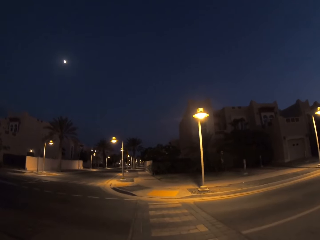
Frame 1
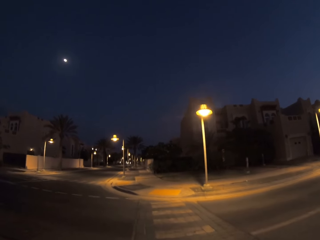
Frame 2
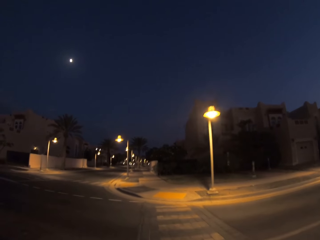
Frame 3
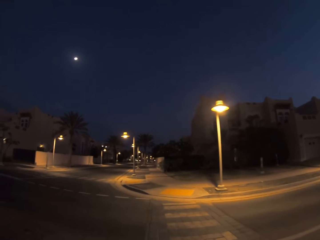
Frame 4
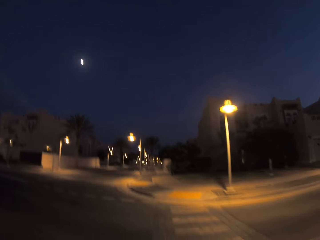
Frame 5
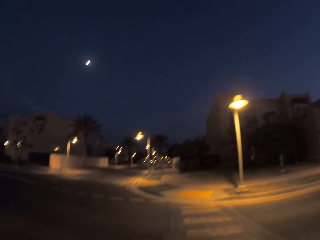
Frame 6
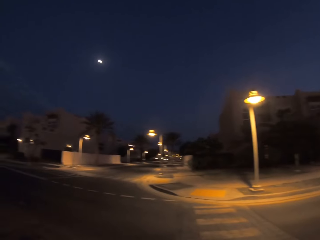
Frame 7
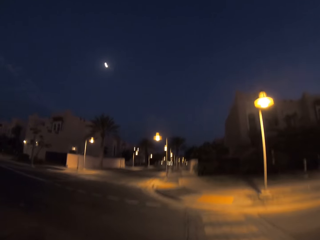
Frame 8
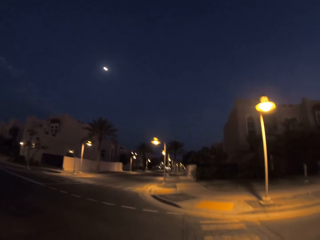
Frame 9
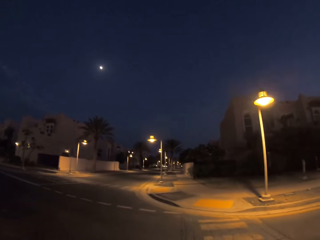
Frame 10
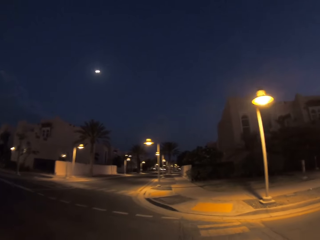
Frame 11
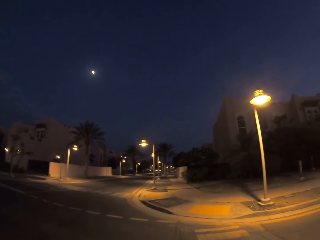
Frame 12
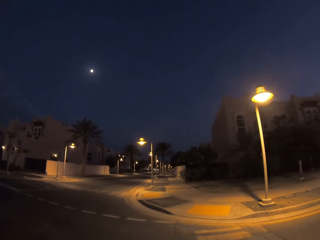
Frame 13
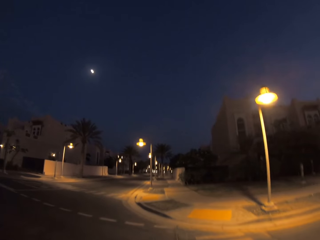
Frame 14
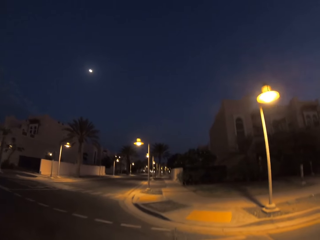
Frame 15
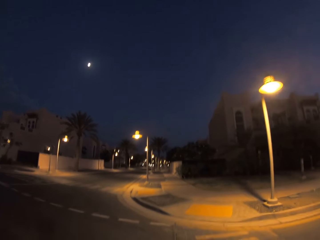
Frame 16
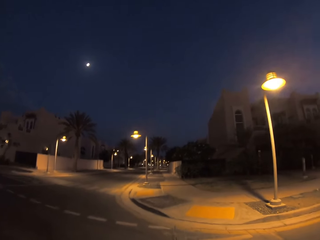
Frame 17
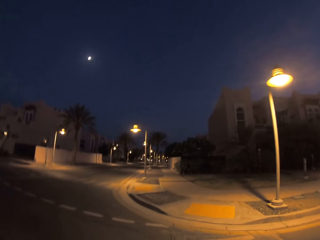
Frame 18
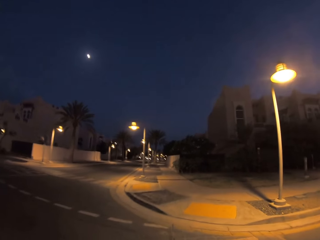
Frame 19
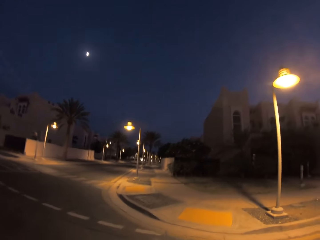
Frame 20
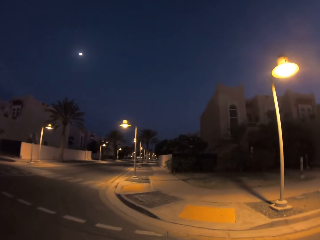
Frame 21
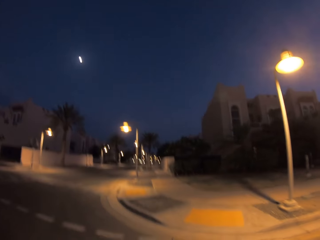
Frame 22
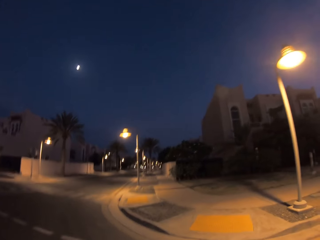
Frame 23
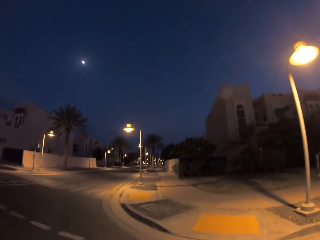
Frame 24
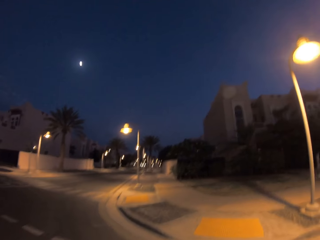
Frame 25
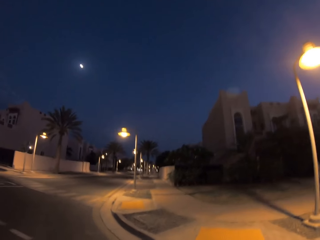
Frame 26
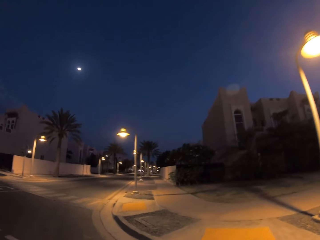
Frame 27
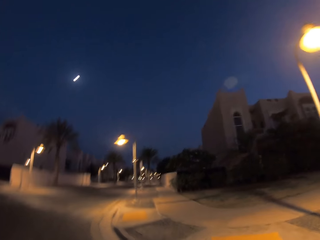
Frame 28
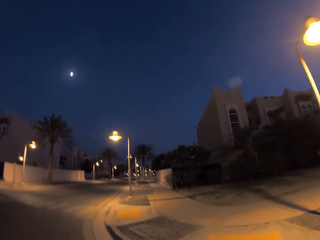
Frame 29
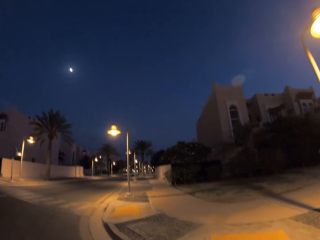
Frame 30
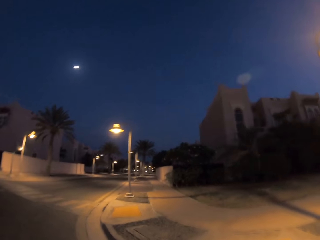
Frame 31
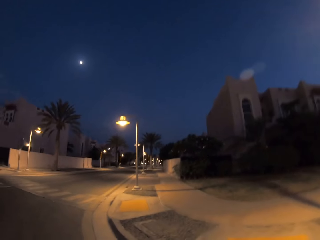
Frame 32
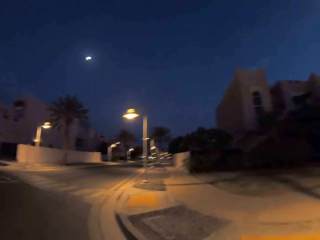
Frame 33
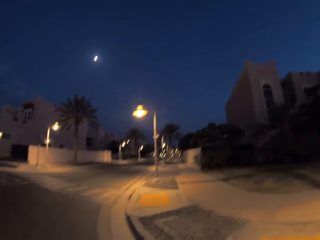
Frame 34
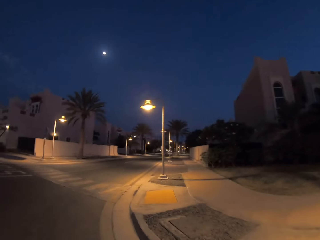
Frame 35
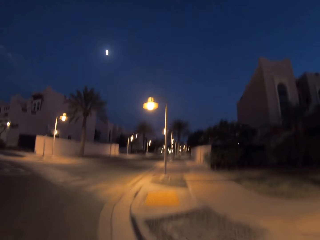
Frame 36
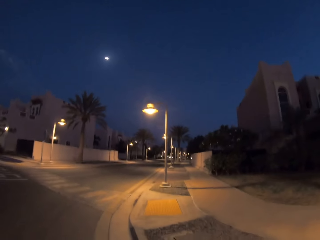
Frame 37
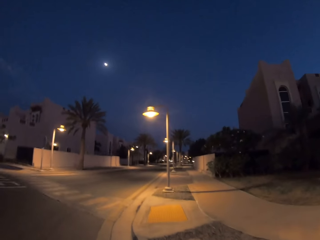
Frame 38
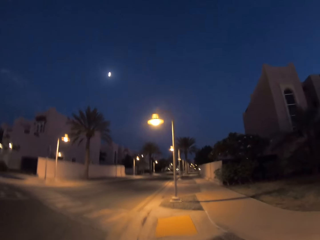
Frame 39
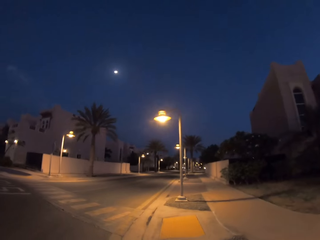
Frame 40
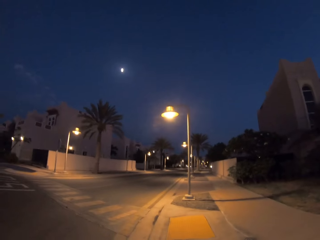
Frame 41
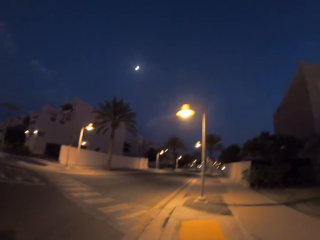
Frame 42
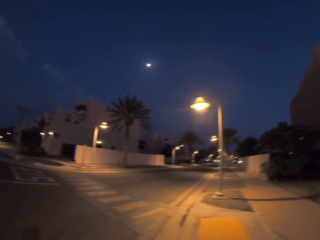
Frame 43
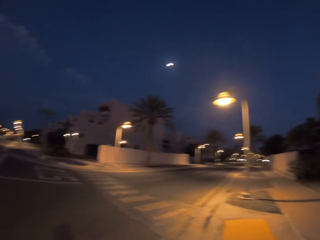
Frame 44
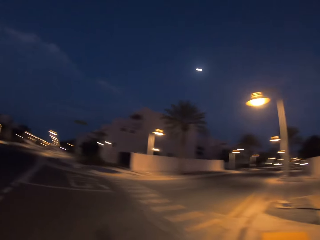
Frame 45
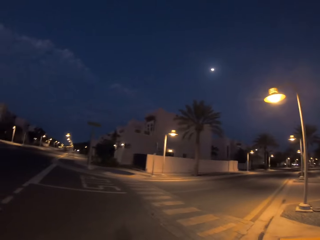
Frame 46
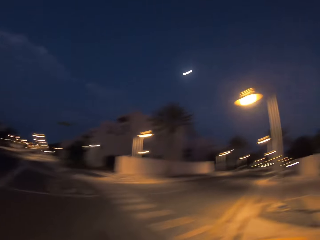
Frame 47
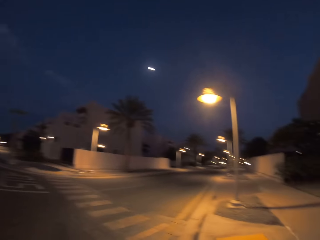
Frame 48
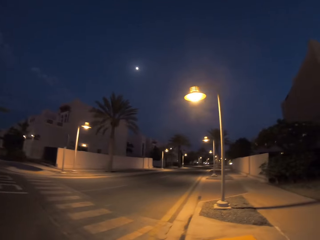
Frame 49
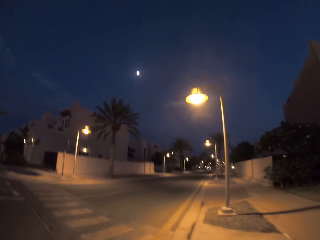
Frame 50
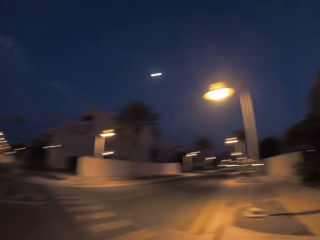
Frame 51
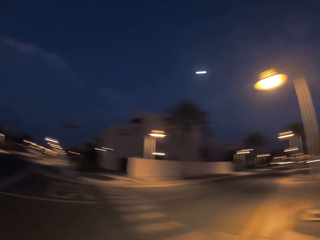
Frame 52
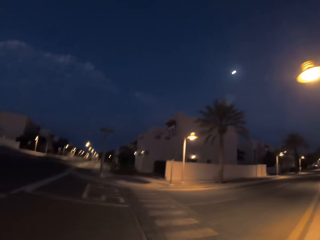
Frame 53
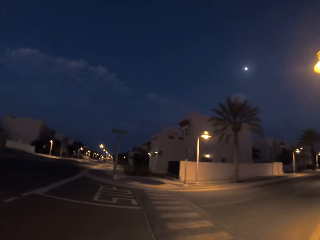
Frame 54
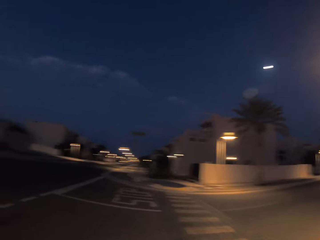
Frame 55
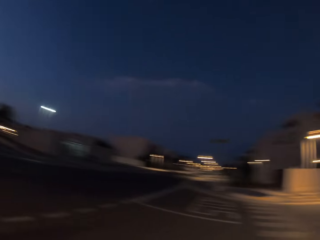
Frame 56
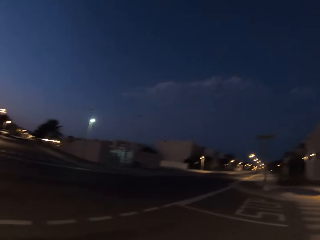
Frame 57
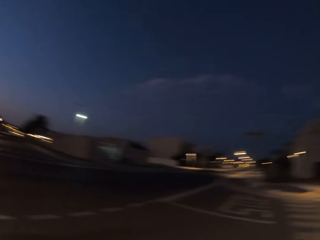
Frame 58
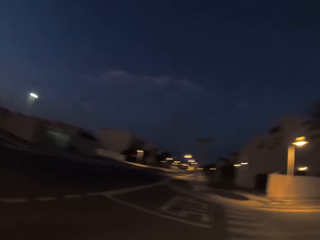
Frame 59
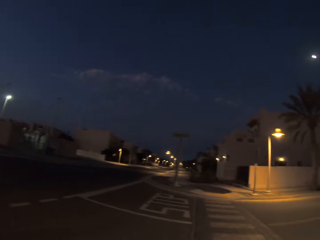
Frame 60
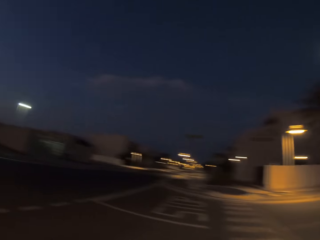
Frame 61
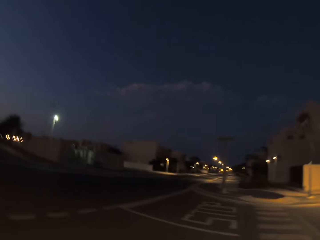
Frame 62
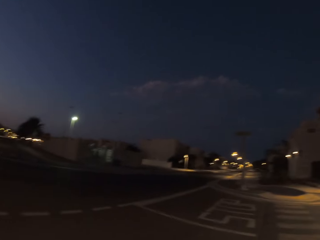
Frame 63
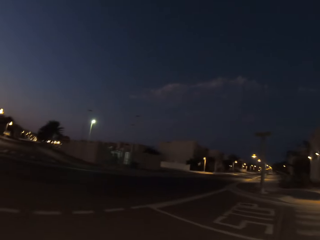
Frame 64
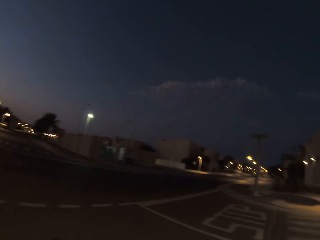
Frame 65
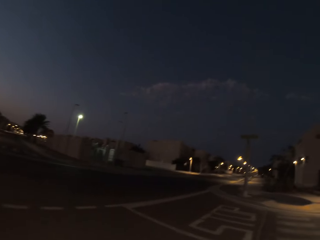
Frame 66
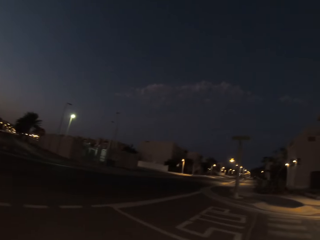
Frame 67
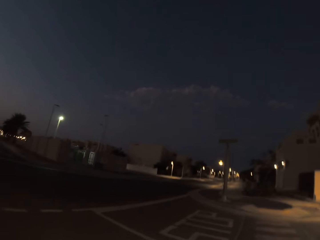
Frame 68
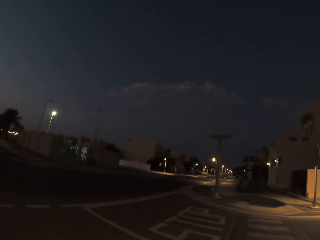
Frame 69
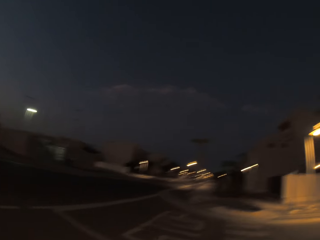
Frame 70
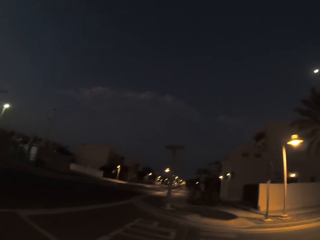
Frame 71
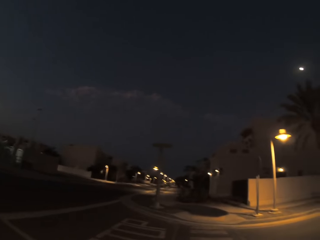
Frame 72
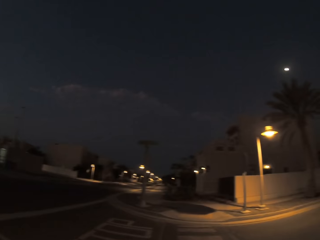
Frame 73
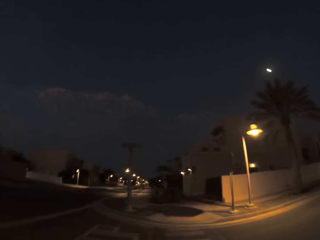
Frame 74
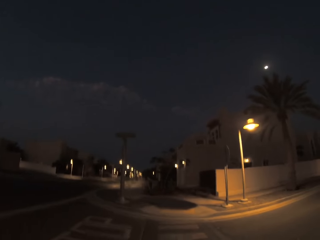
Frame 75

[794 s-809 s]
The camera wearer walks on the road. They look to the left. They cross the road at the zebra crossing.

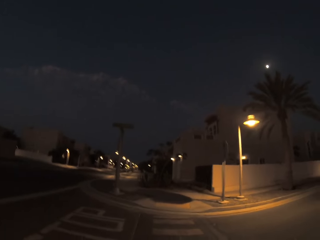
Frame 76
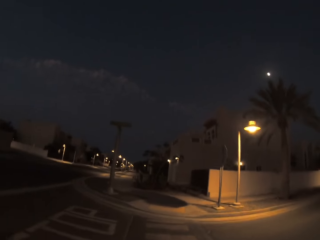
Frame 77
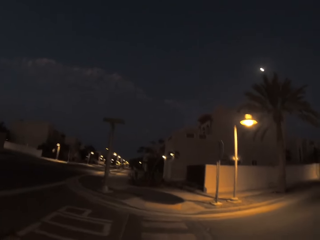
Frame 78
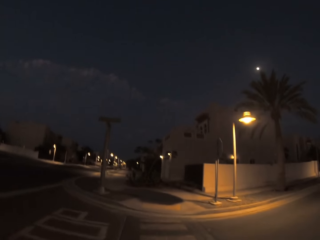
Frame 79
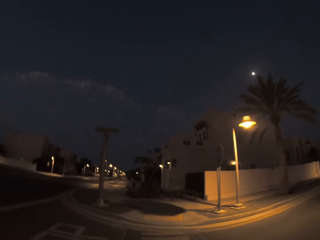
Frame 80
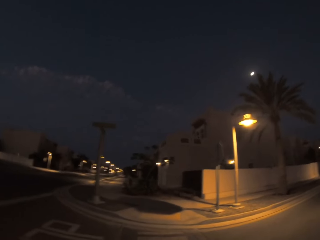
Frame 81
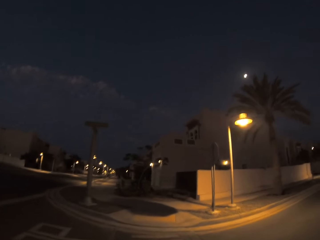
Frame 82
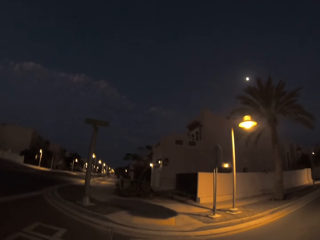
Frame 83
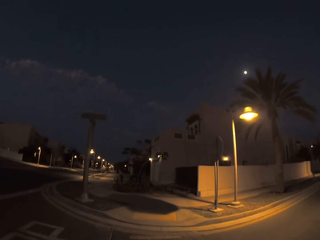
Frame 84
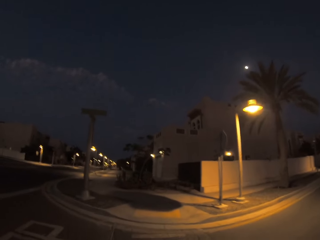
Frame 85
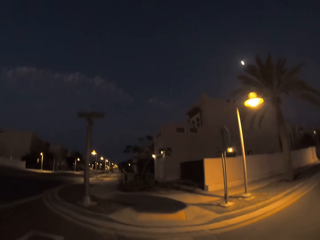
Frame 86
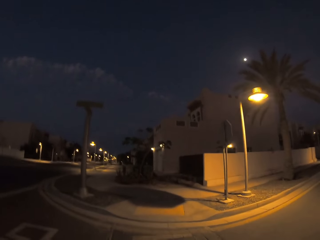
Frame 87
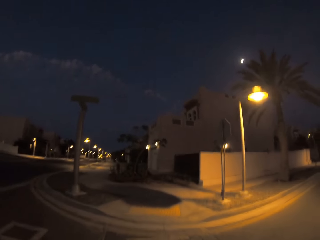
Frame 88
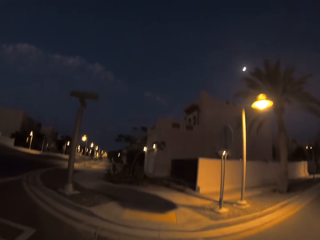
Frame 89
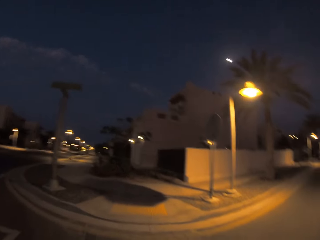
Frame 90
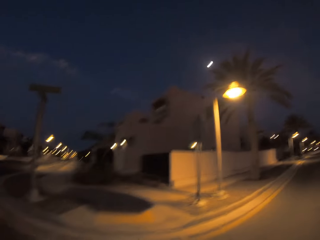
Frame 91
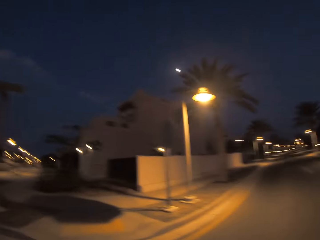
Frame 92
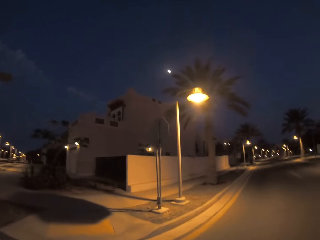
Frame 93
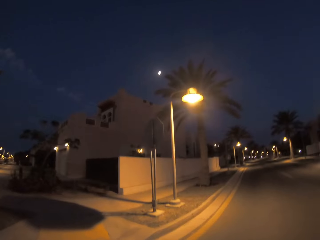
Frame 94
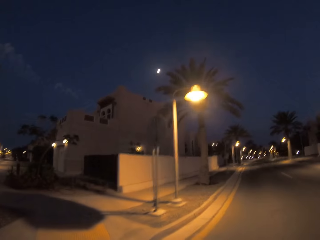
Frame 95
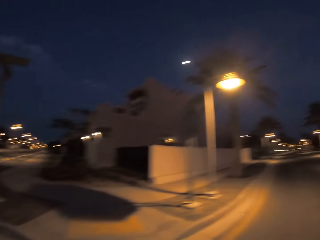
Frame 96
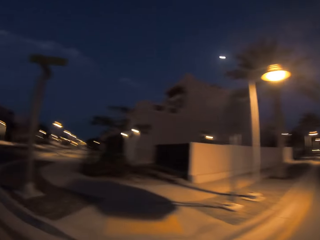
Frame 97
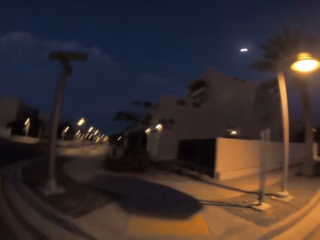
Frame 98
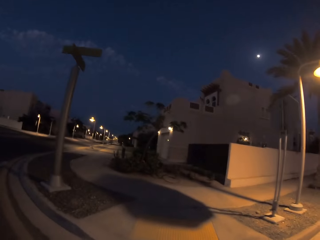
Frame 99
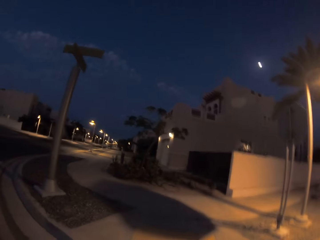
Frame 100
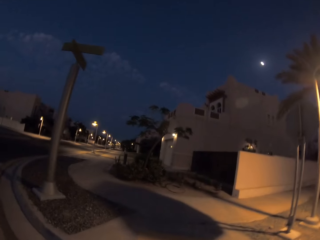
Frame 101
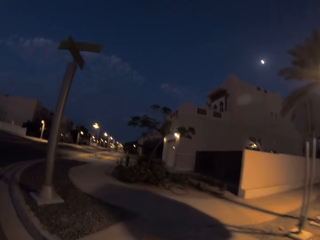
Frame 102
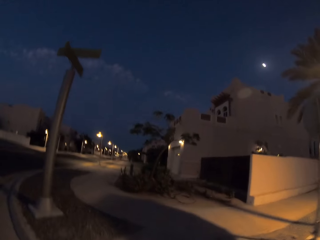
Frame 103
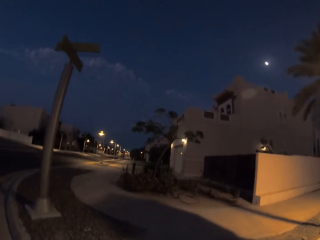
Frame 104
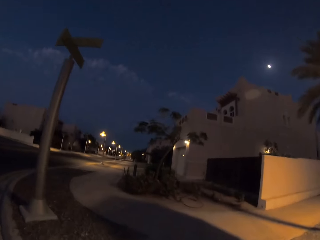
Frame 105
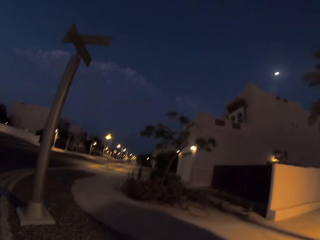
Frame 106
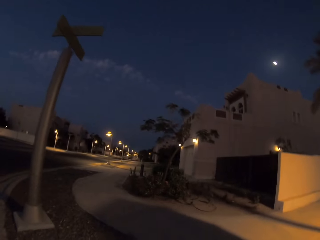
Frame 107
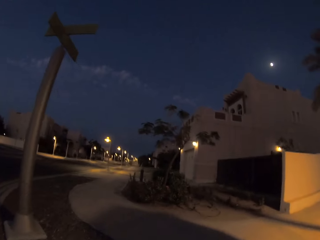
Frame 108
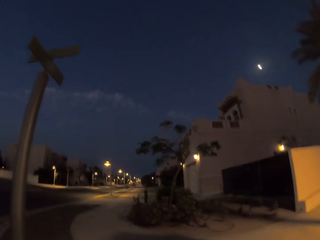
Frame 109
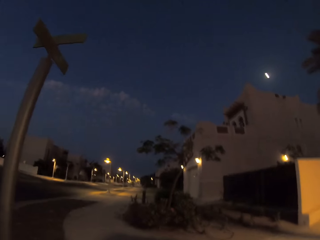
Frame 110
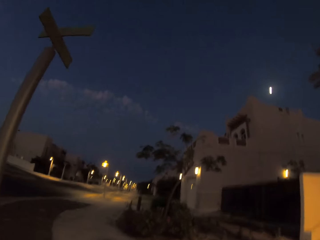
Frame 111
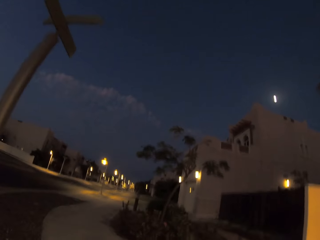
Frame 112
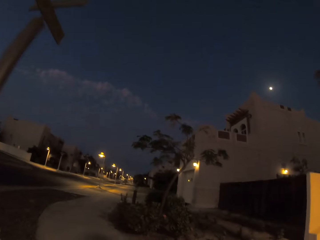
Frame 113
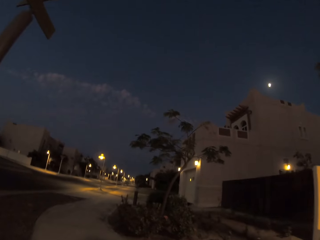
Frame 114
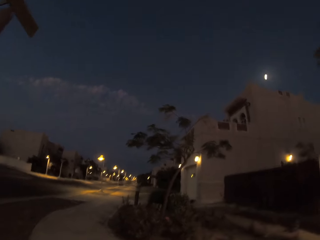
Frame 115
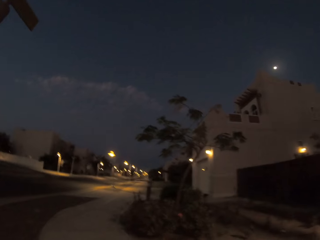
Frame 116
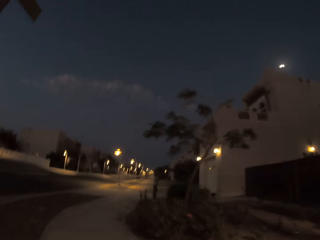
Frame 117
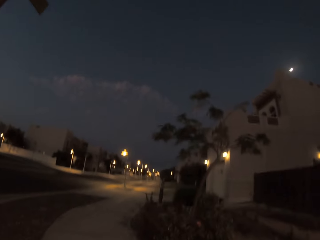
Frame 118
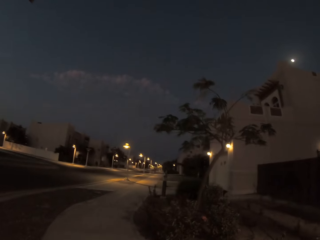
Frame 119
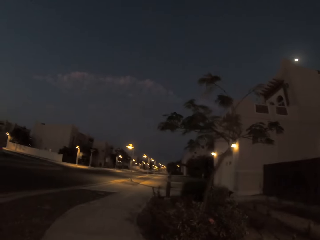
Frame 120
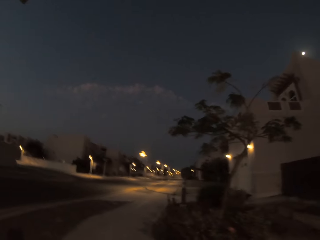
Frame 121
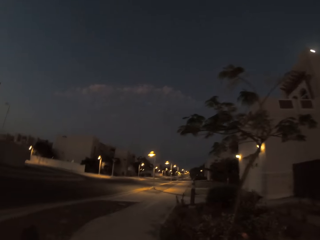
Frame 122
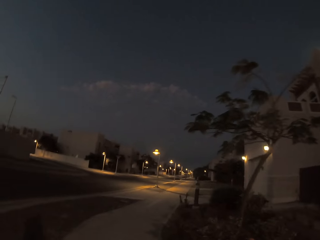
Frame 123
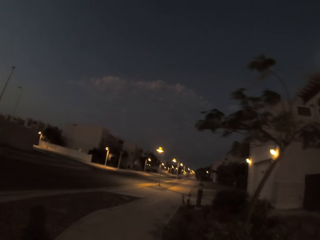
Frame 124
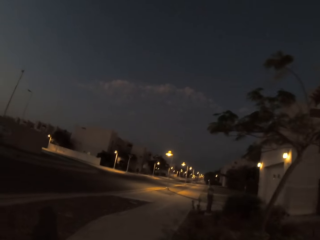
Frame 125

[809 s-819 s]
The camera wearer walks along the sidewalk.
